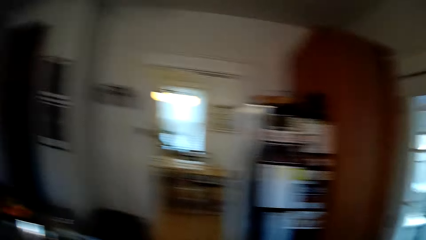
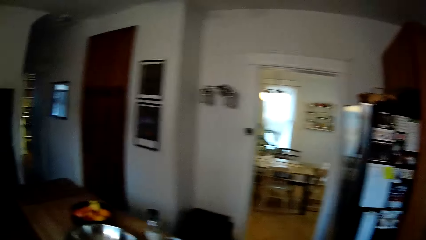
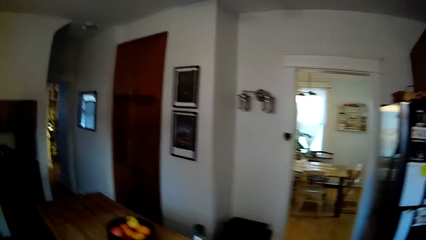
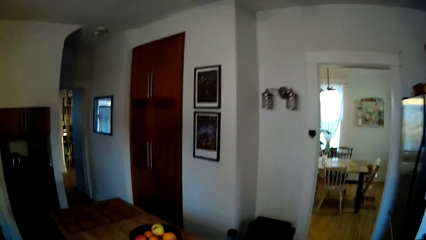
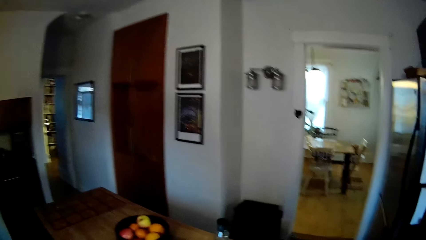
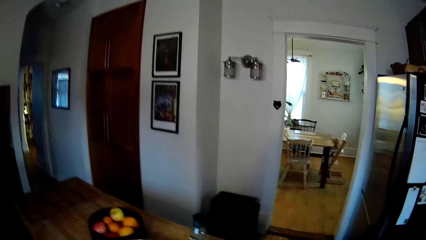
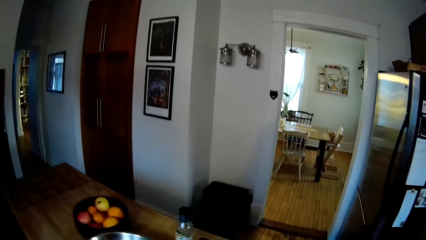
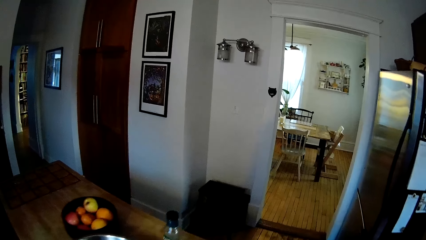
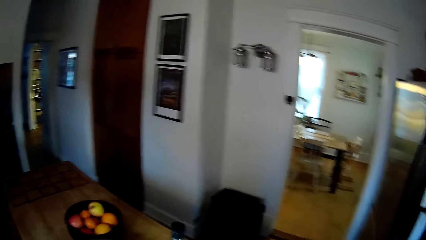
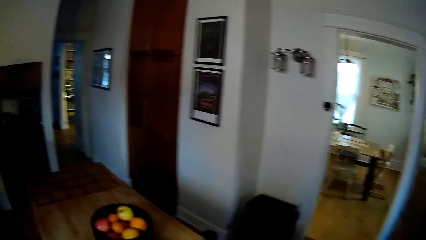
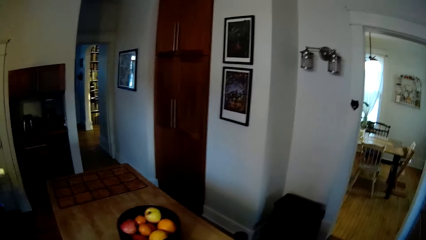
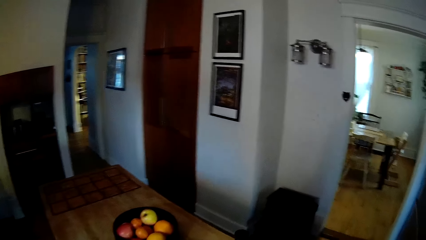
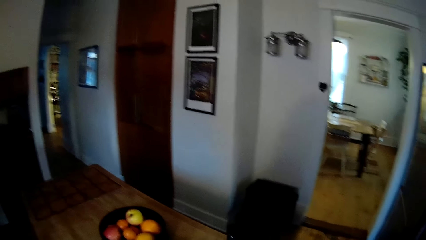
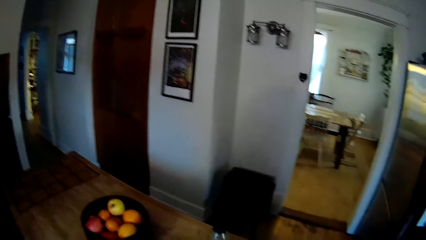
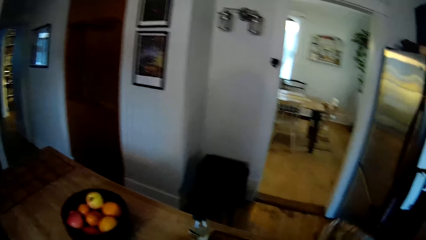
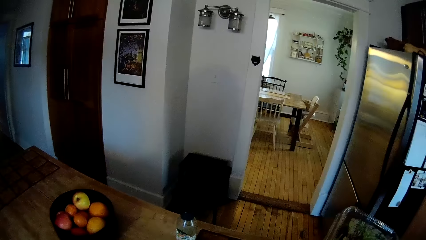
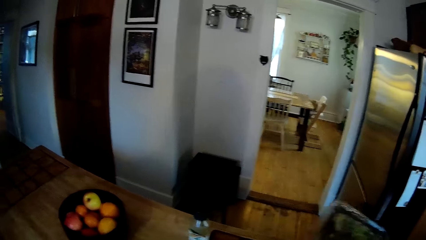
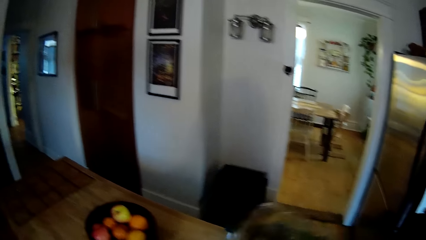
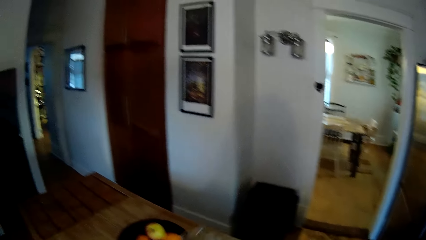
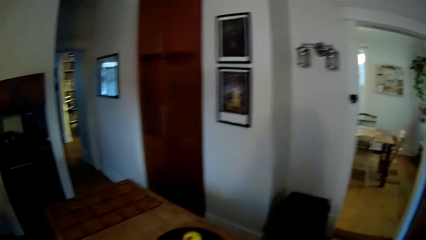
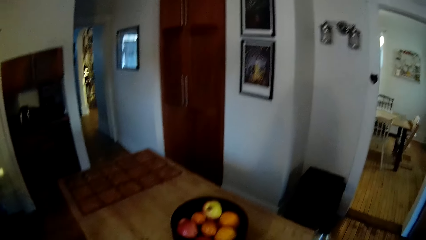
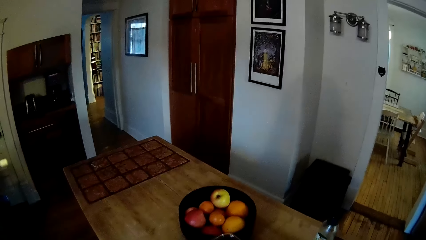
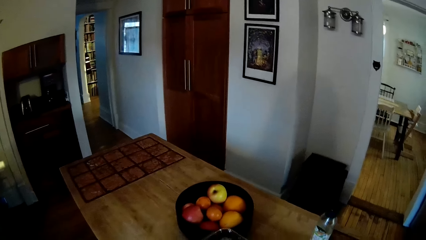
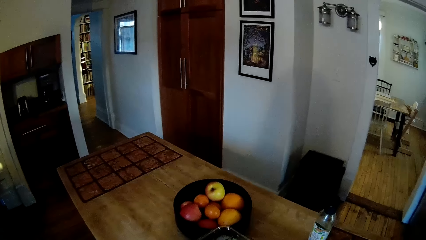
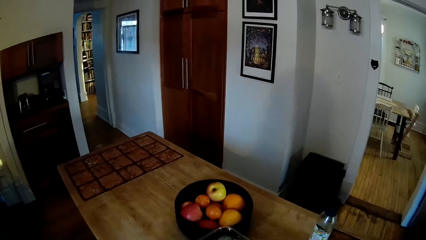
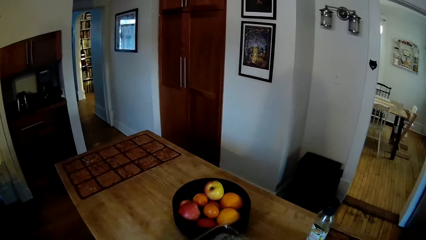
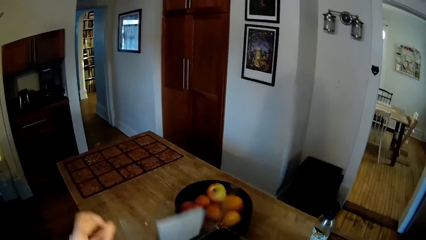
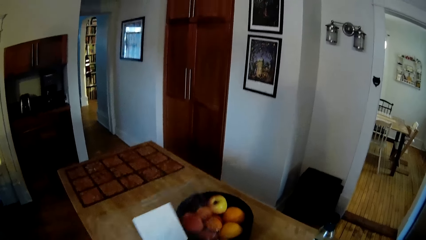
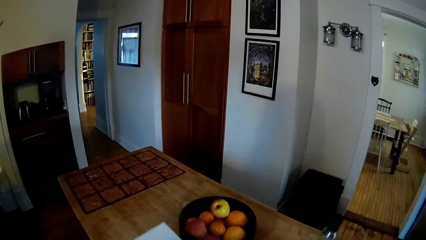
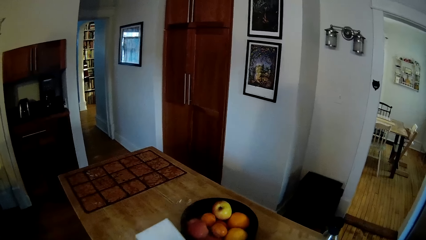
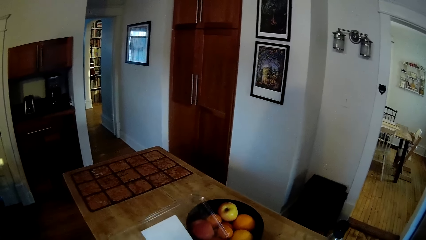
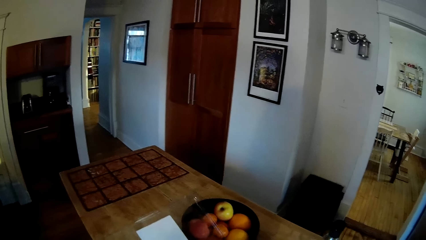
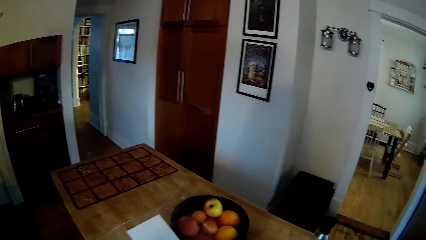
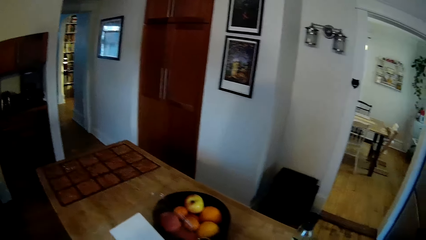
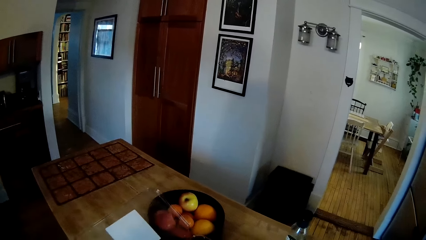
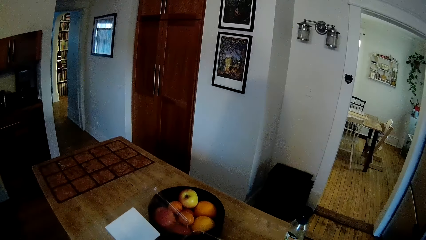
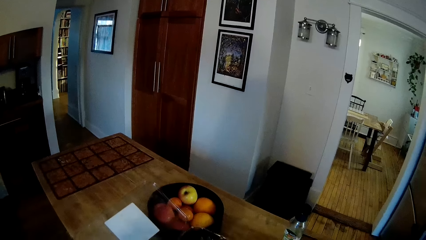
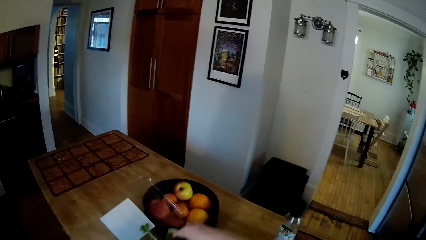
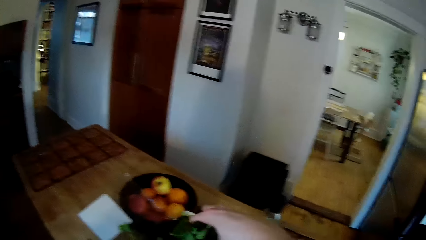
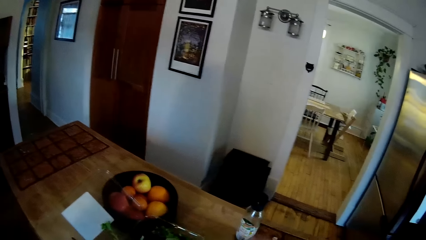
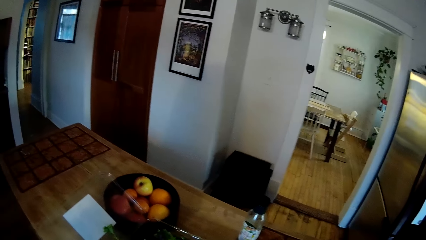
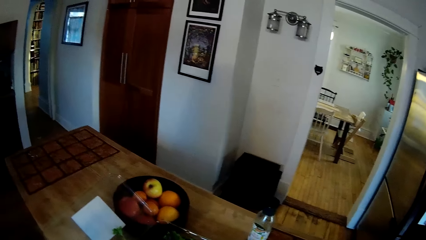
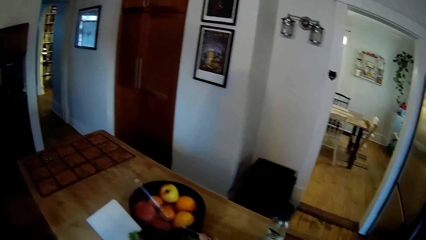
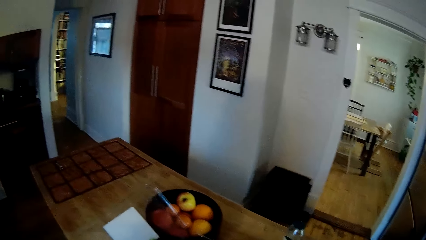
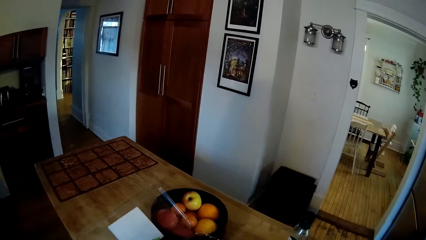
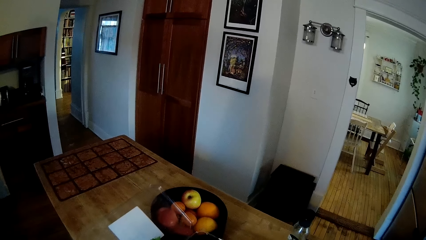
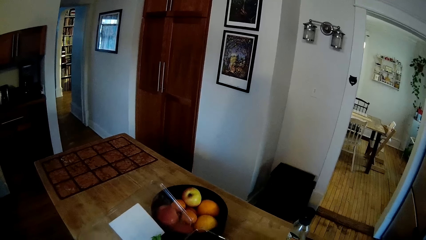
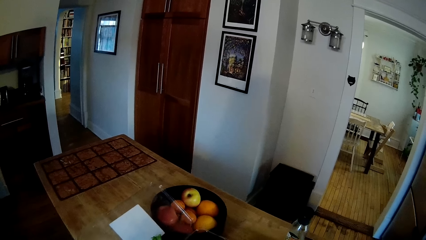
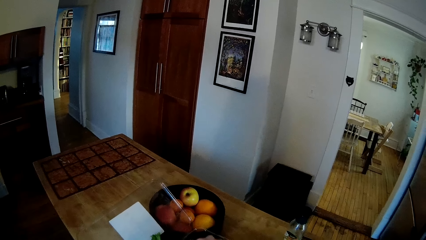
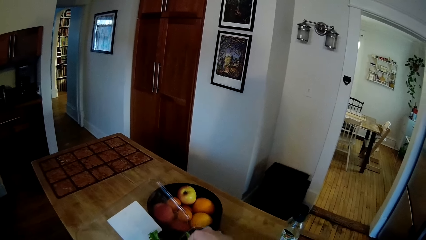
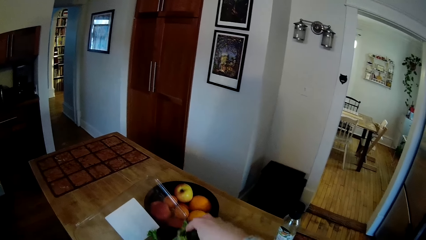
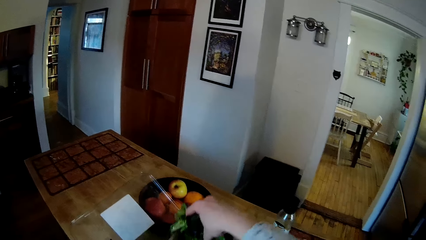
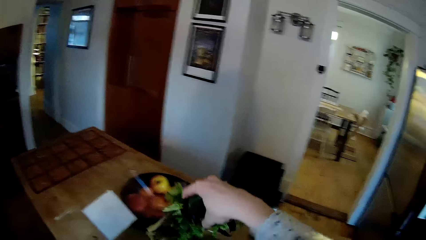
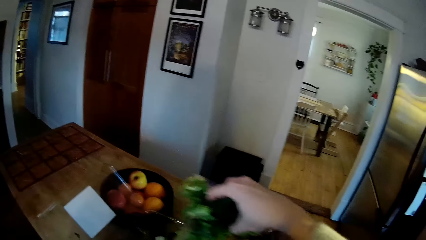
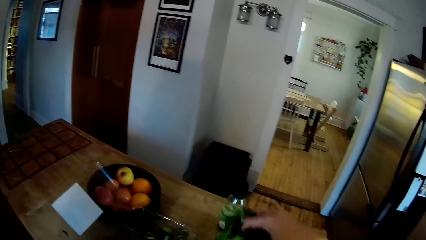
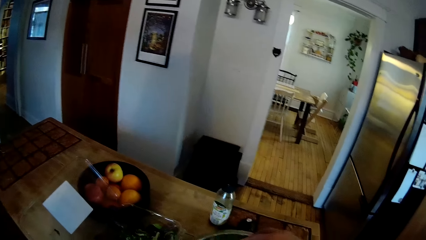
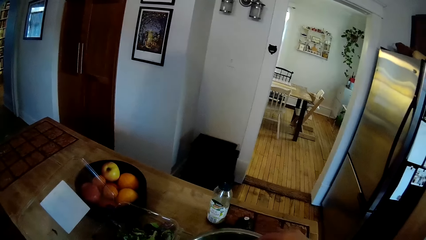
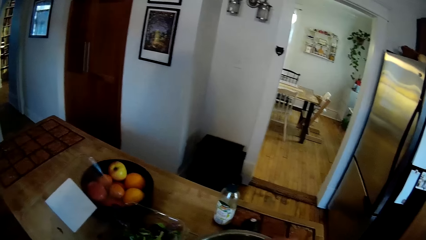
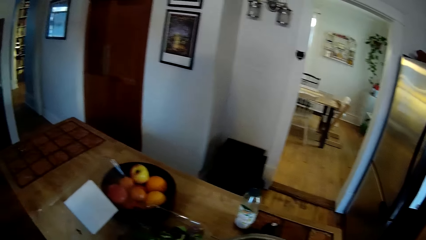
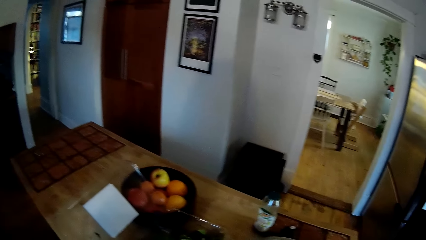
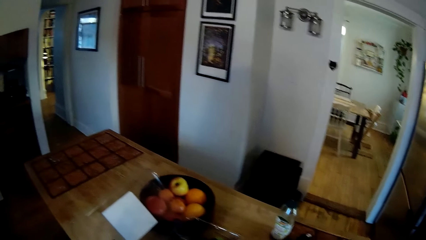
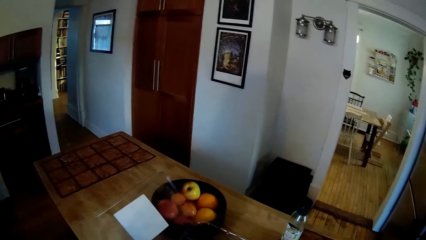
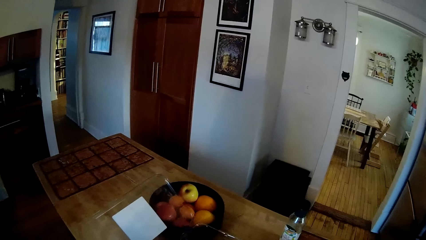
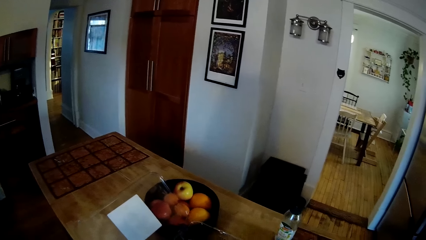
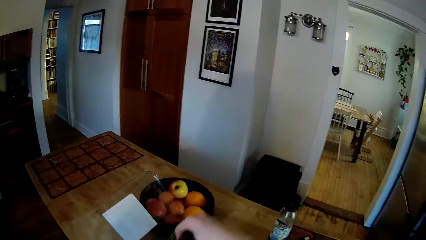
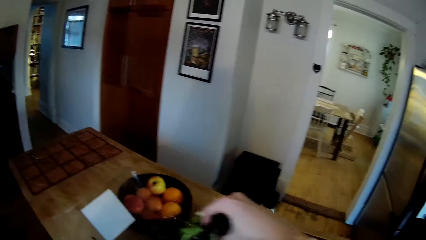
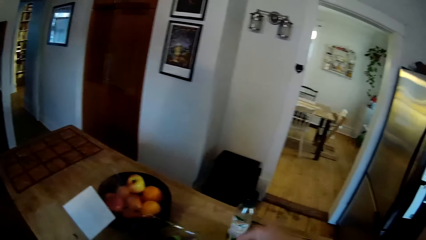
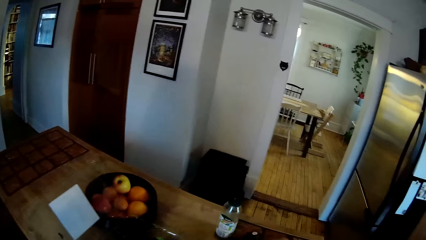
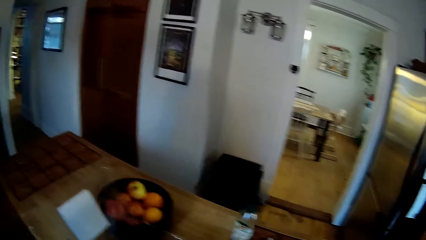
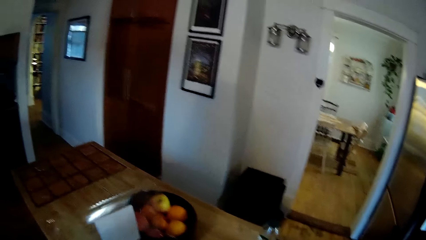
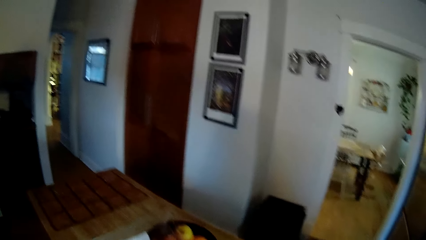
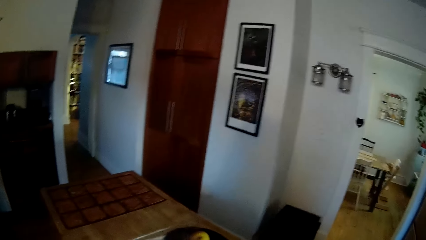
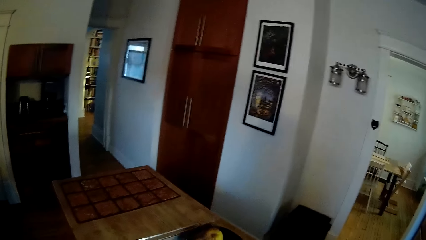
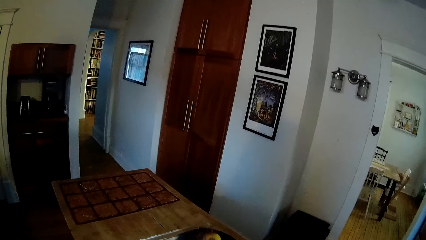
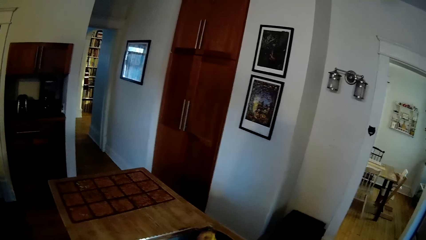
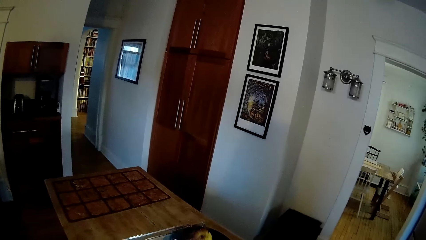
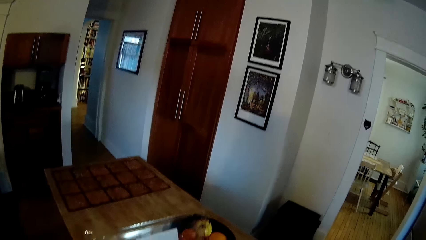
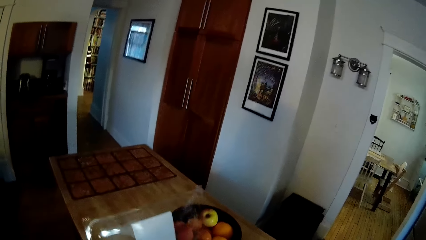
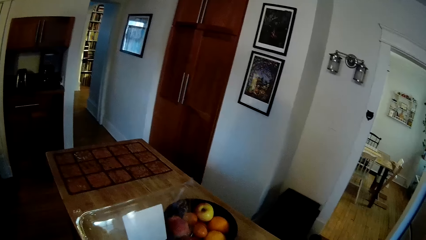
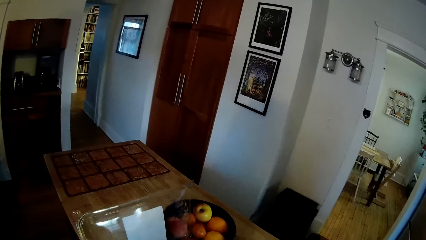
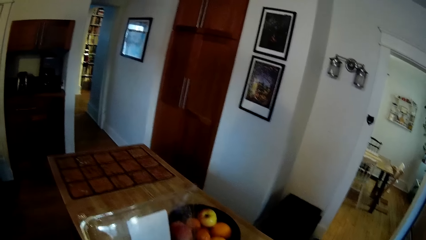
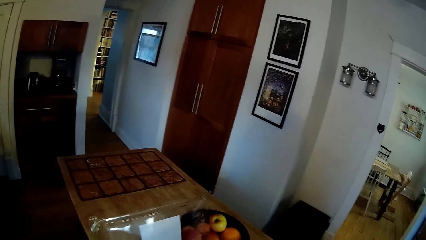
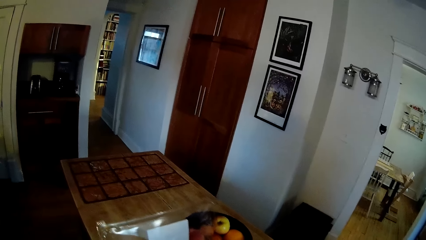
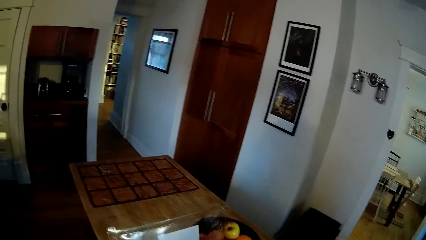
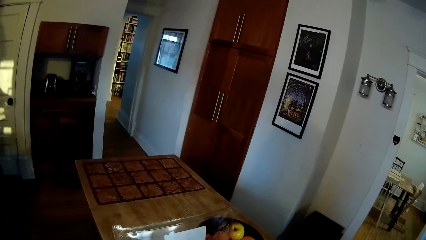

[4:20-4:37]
The camera wearer moves towards a basin with fruits. She holds a plastic container in her right hand. She opens the container with her left hand on a center table in the kitchen. She converses with a man. She takes some vegetables from the container with her right hand into a bowl.
